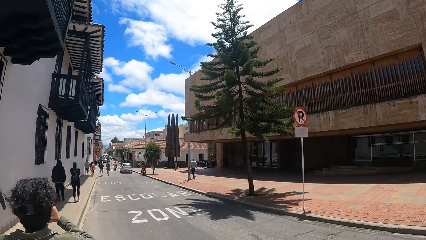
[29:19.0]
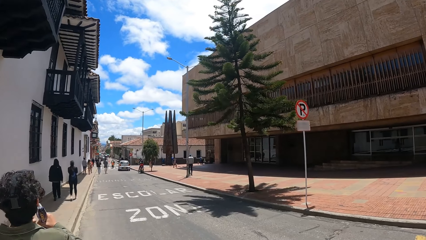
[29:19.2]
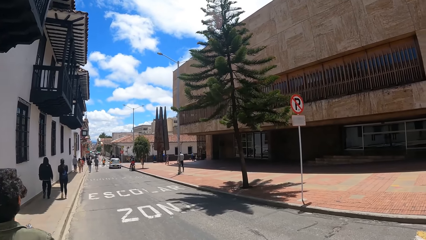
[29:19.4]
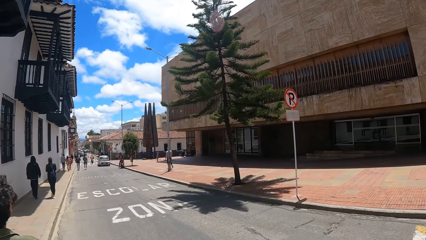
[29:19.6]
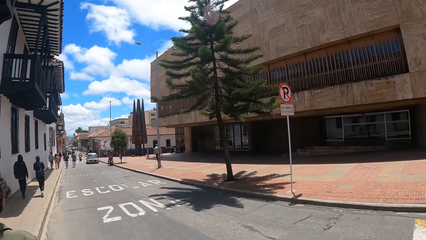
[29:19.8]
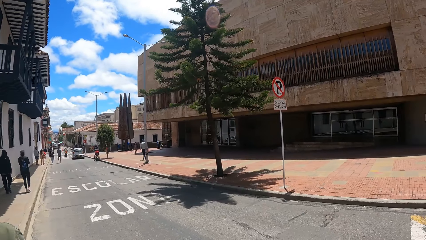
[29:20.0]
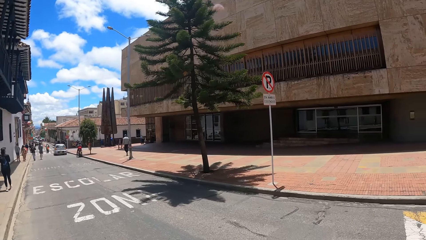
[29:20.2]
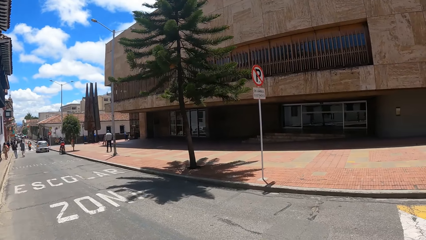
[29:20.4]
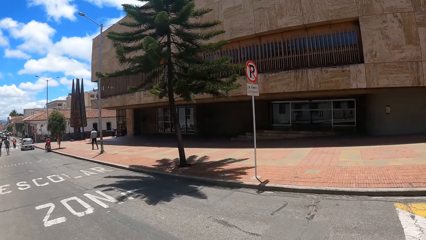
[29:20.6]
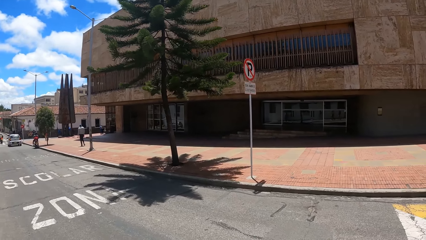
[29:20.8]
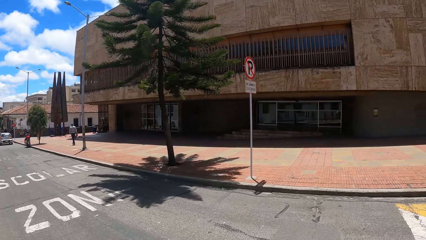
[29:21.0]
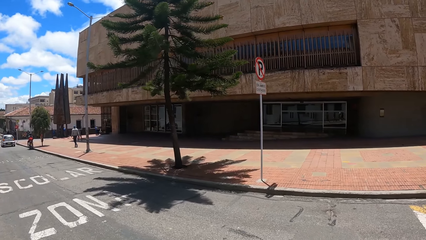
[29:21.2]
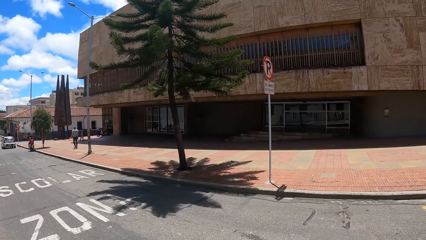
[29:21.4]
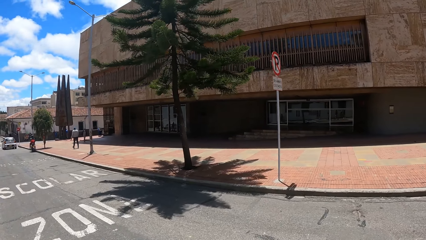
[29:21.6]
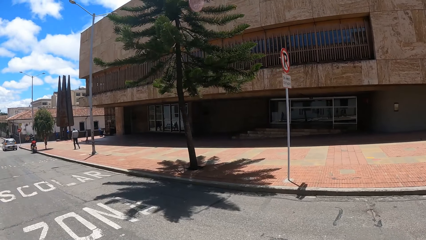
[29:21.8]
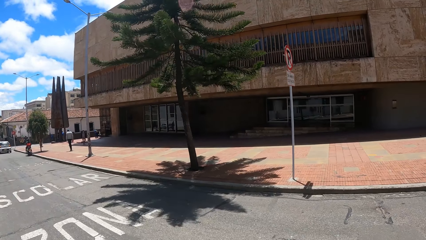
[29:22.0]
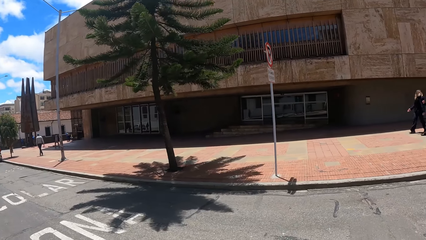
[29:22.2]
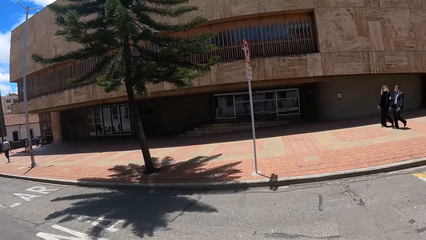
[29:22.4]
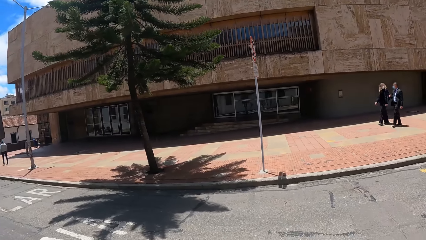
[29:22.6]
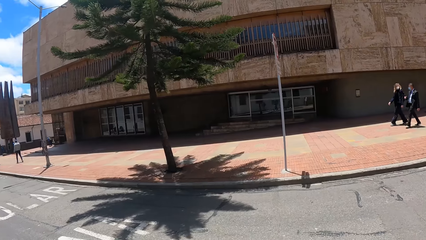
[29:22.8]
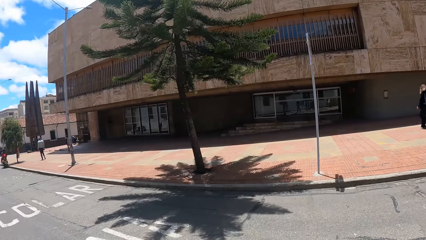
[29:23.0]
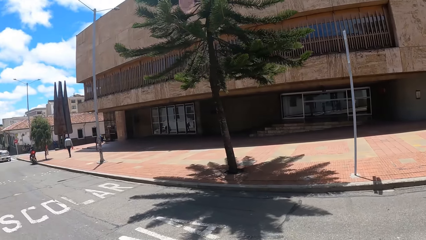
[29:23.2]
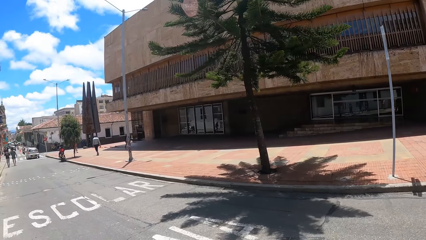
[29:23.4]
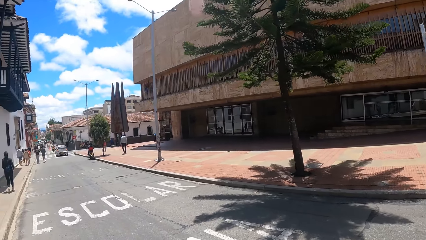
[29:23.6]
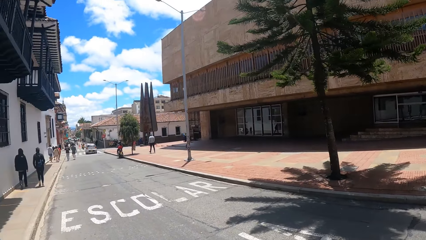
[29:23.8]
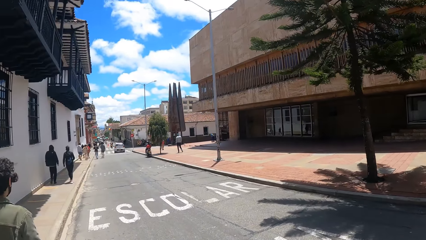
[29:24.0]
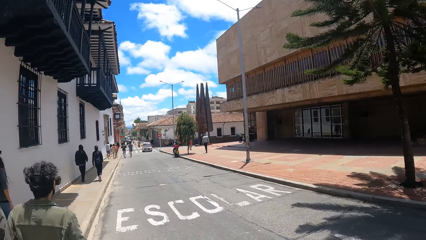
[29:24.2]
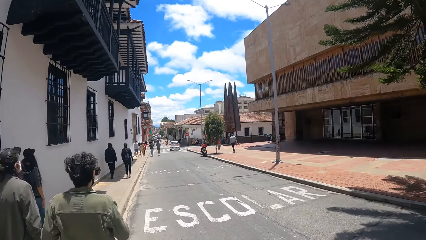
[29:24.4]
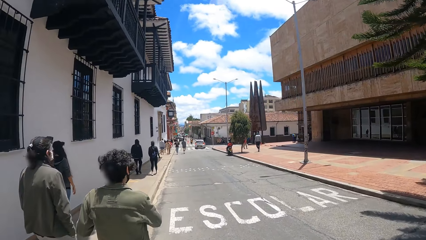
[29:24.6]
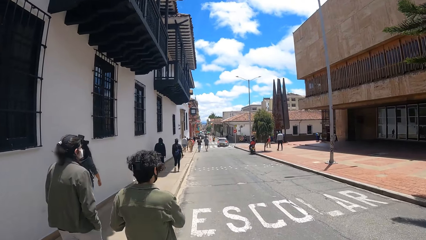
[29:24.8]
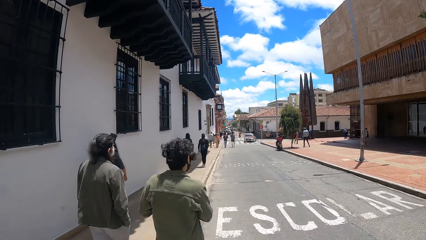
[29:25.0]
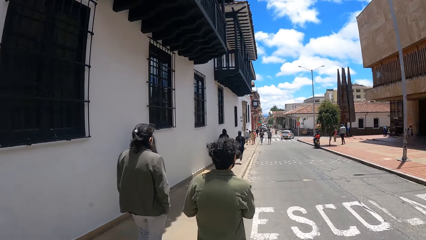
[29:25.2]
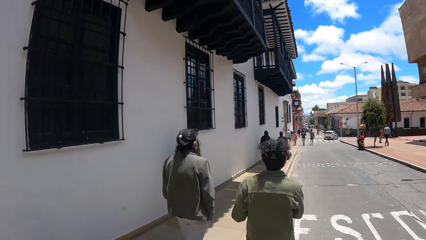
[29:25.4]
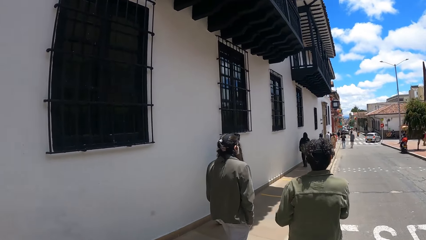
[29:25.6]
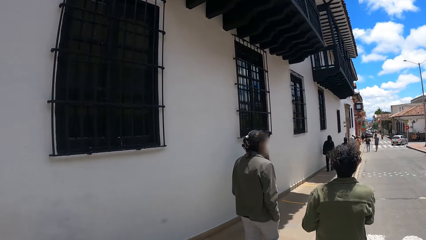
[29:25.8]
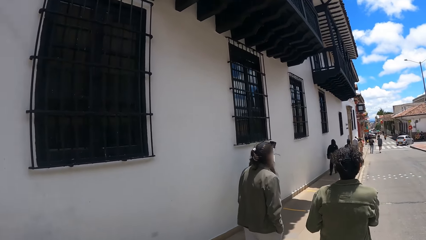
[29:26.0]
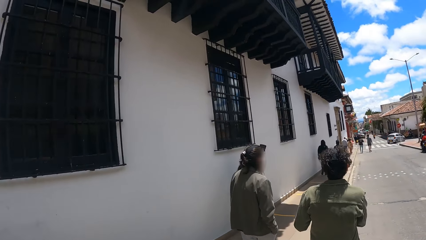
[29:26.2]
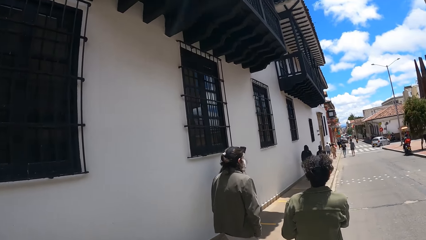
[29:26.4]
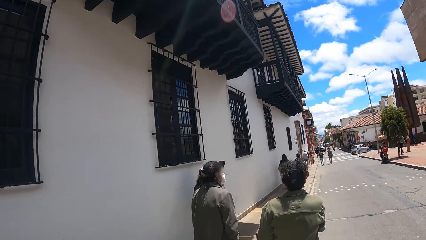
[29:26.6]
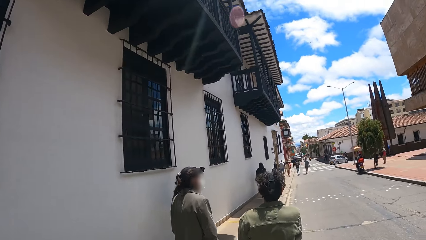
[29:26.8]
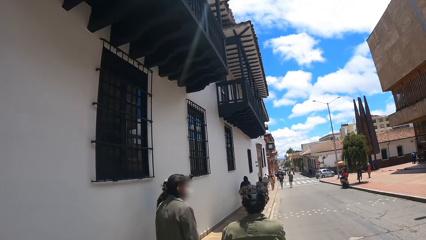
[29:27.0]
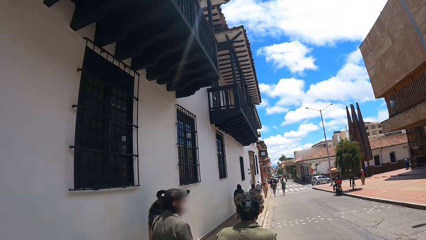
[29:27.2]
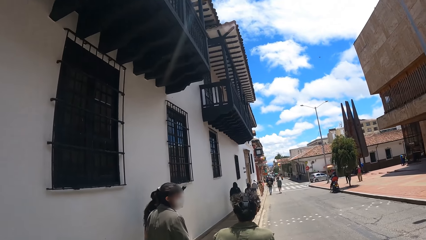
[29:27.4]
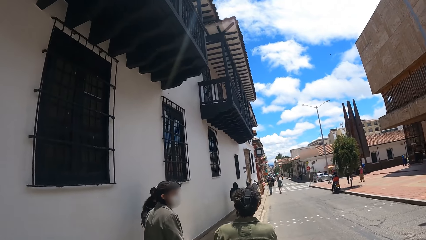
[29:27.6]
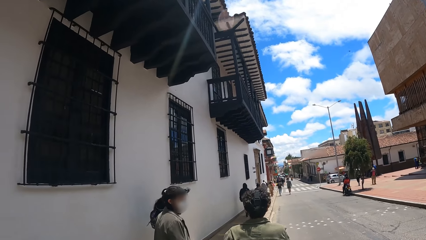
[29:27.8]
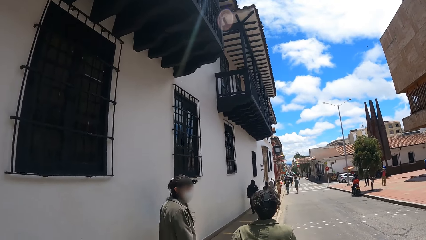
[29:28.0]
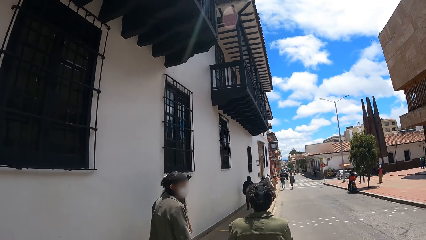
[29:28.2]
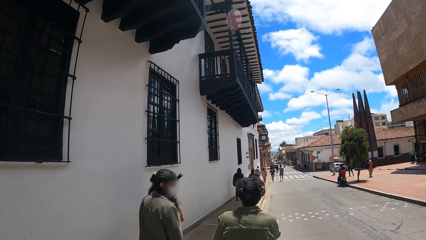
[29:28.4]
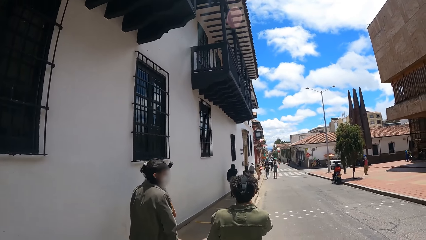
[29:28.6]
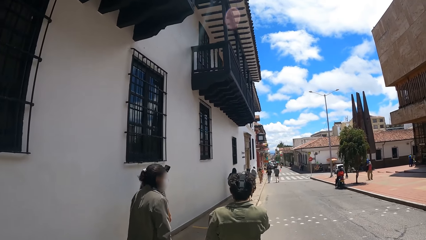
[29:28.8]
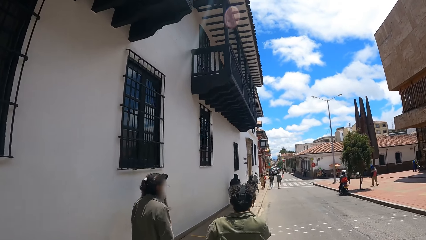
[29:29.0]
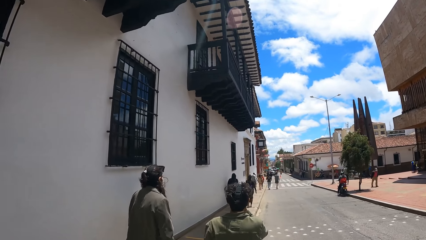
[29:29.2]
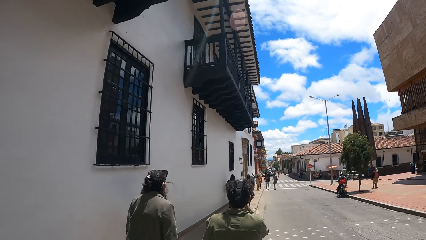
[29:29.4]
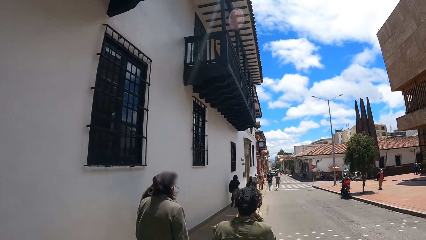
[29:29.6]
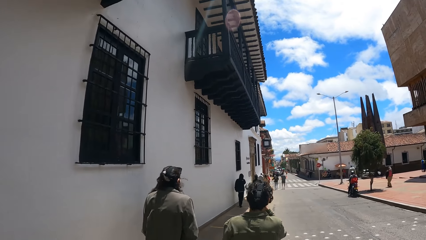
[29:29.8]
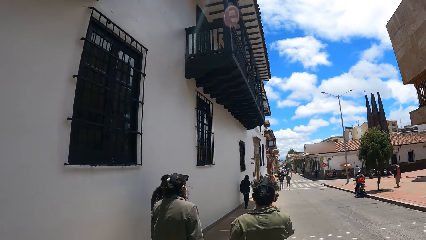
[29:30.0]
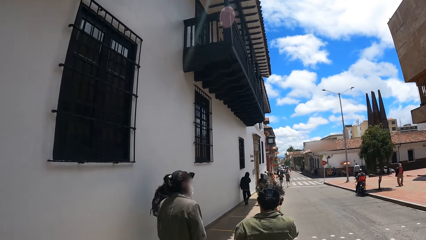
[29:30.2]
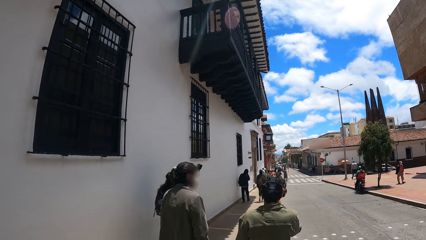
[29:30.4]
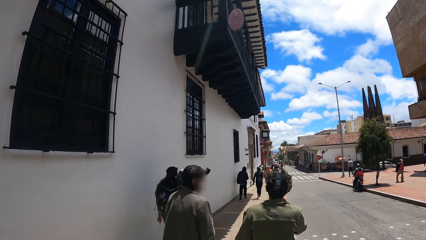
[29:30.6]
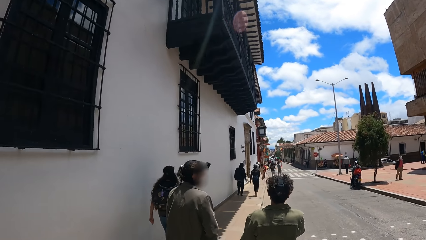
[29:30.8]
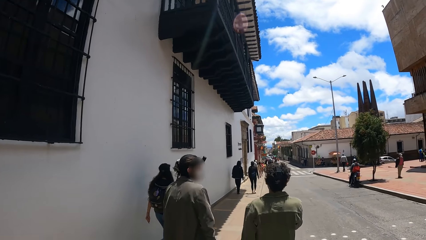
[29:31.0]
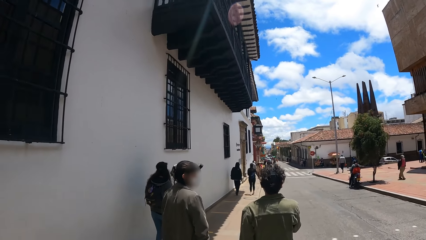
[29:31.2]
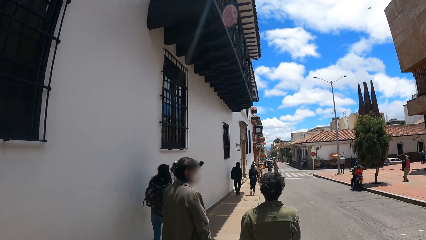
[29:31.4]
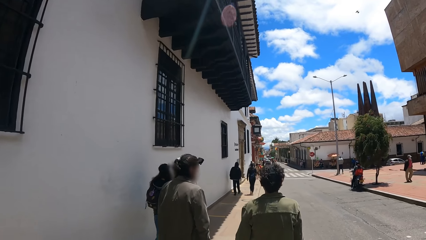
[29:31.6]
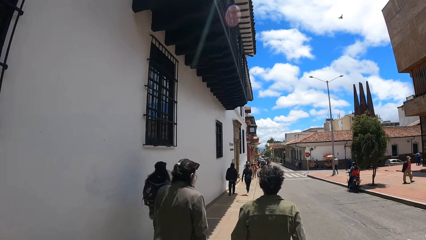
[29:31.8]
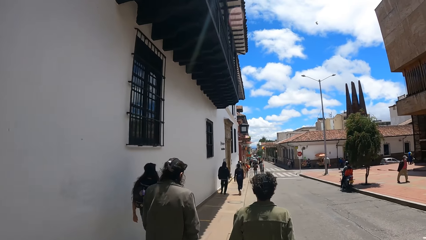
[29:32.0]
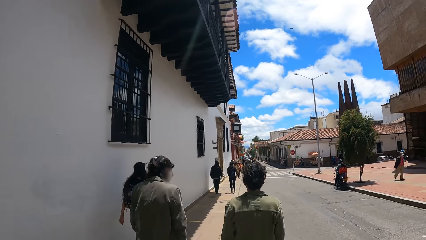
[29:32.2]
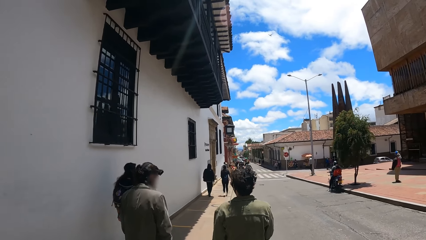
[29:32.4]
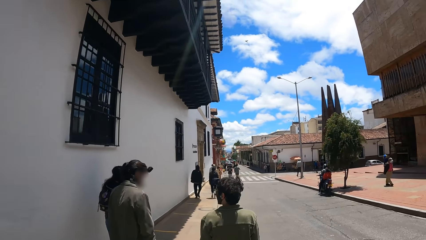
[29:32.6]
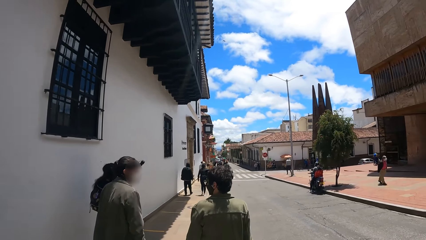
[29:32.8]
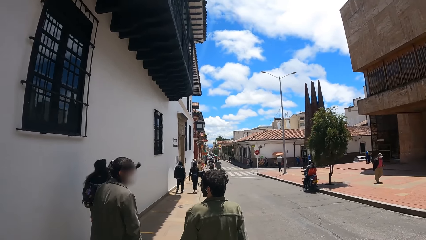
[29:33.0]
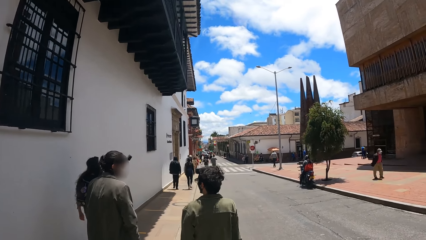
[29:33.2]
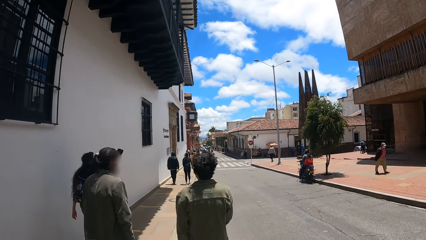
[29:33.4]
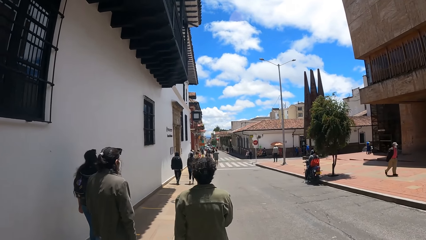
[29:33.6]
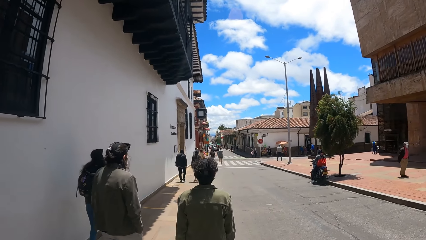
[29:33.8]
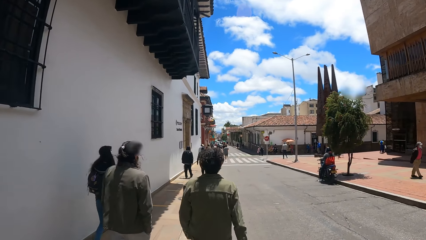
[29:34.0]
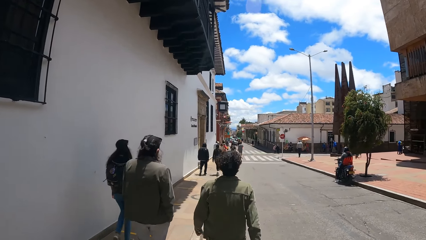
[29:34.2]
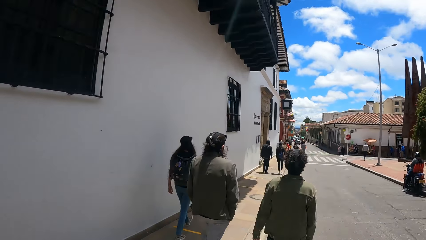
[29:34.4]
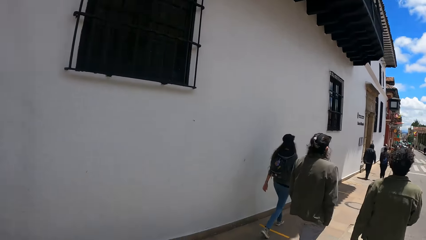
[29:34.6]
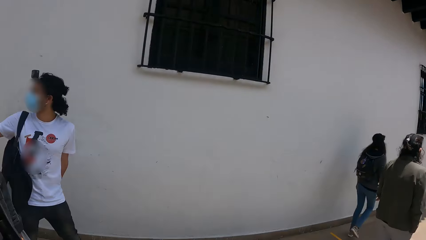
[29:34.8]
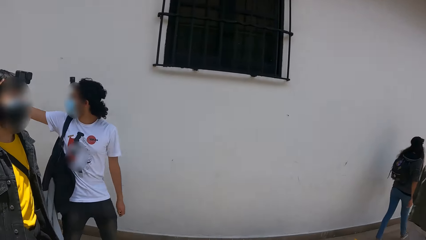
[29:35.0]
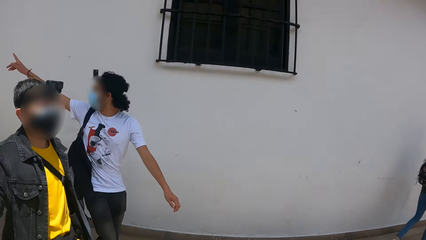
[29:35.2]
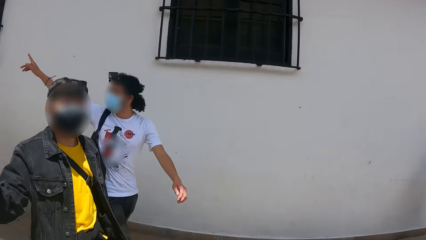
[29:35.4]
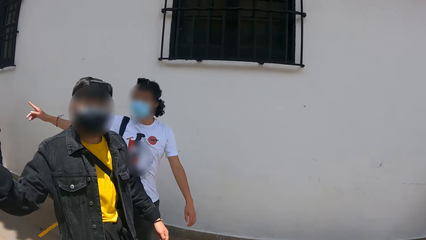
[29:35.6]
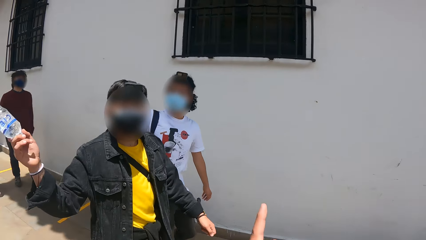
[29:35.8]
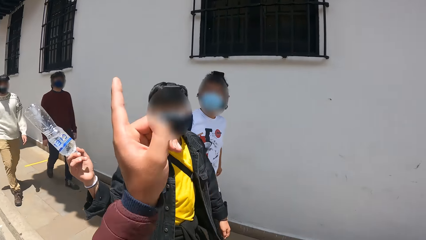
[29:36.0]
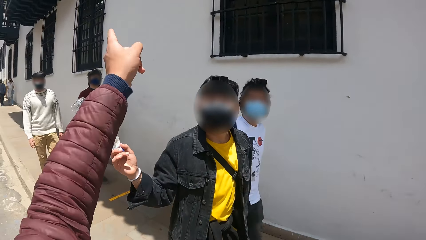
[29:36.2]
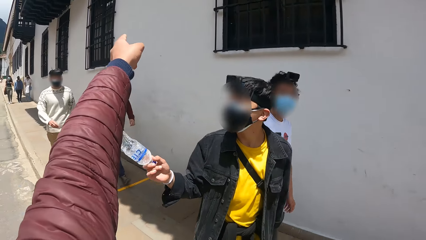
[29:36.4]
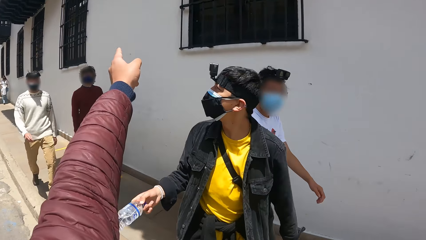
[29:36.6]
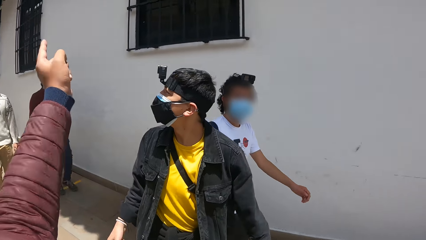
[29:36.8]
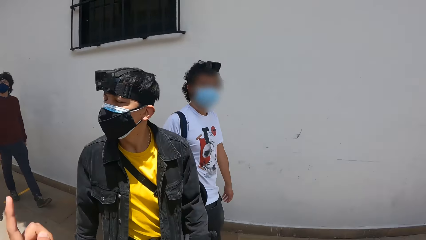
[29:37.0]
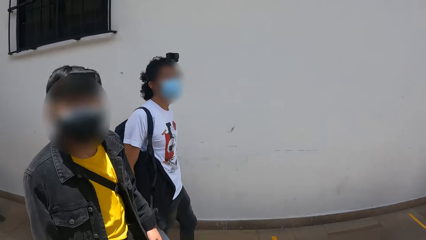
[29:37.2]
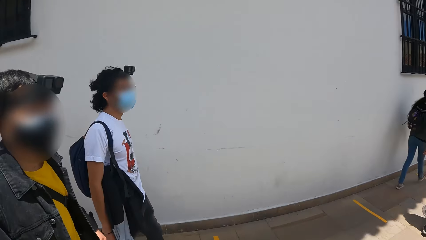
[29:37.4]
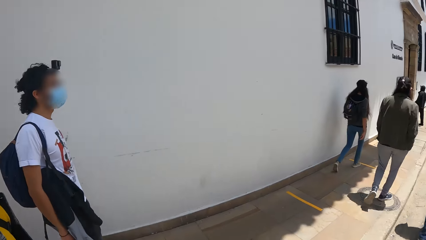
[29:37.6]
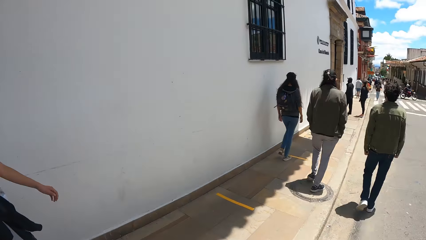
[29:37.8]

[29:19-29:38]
The camera wearer looks around and walks on the sidewalk. They walk on the sidewalk again and look around. They look at a man. They walk on the sidewalk and point the finger. They converse with the man.
